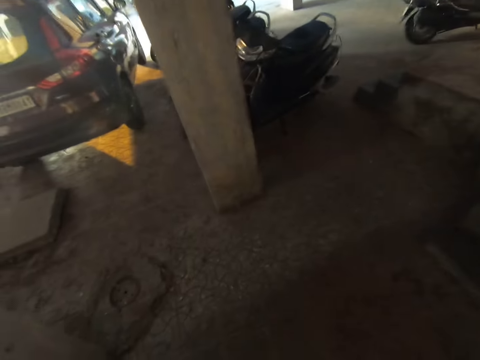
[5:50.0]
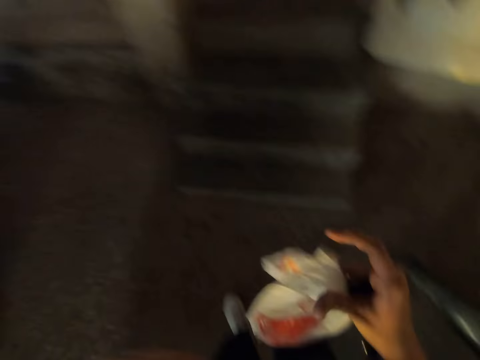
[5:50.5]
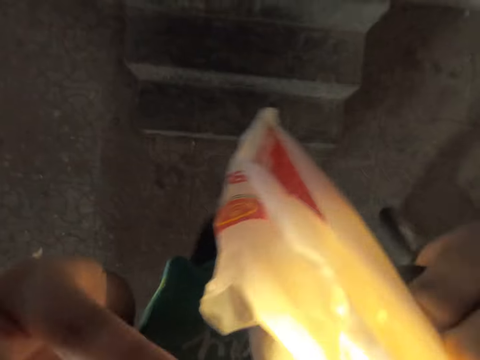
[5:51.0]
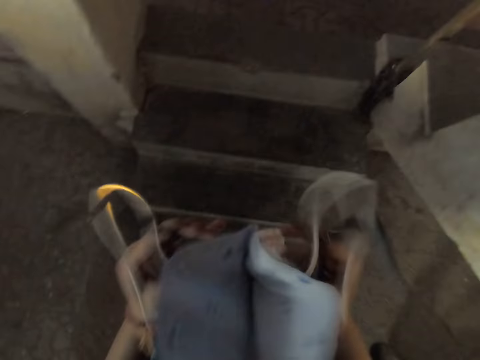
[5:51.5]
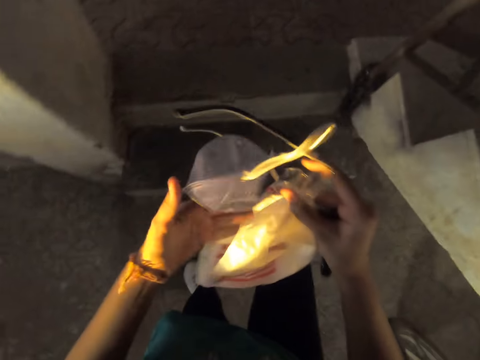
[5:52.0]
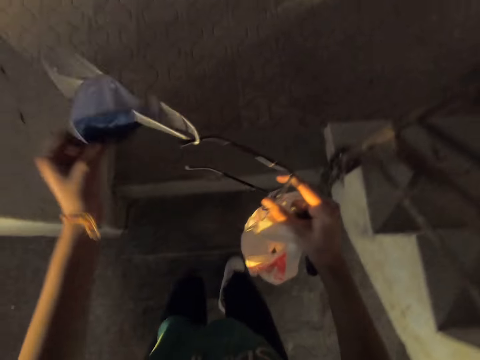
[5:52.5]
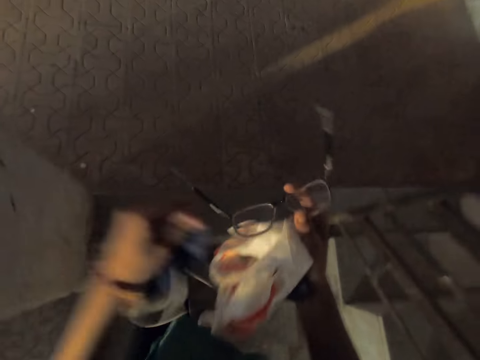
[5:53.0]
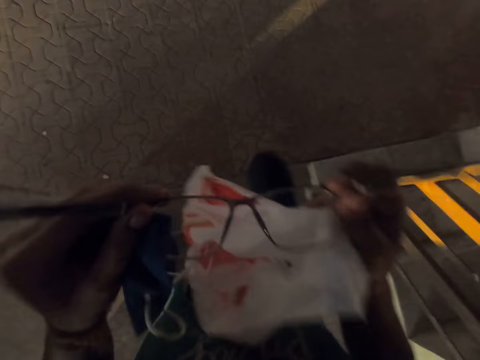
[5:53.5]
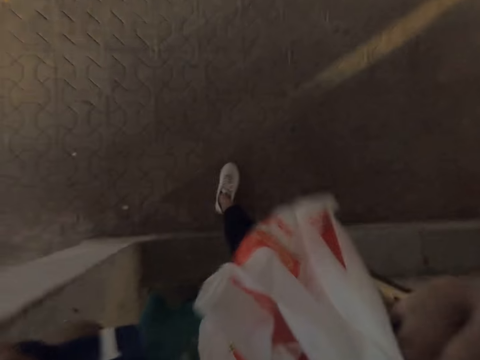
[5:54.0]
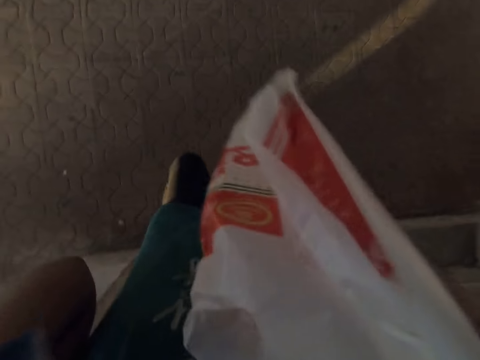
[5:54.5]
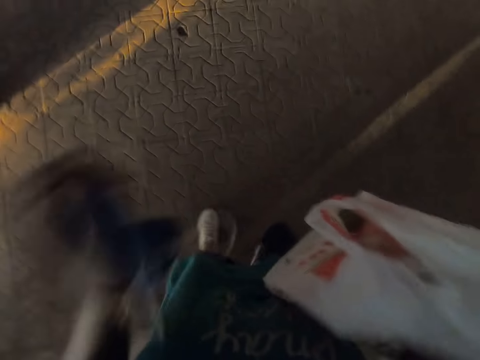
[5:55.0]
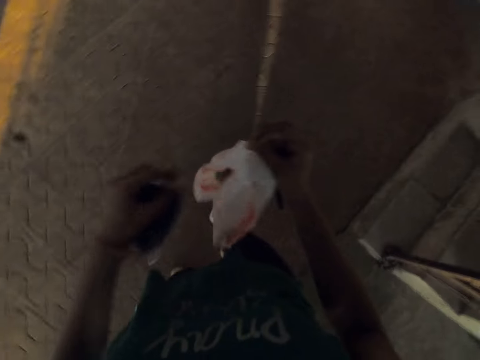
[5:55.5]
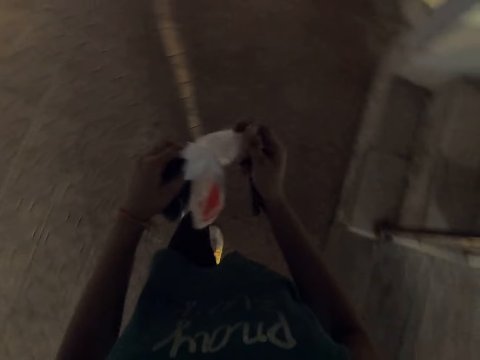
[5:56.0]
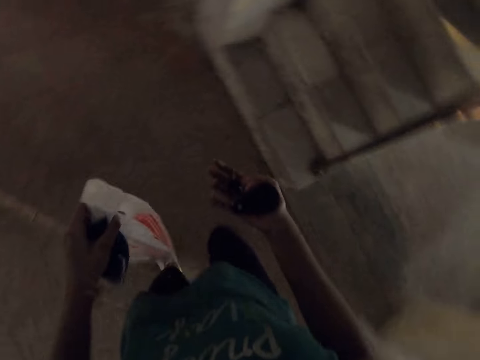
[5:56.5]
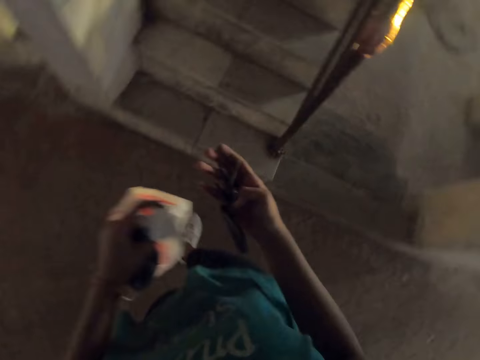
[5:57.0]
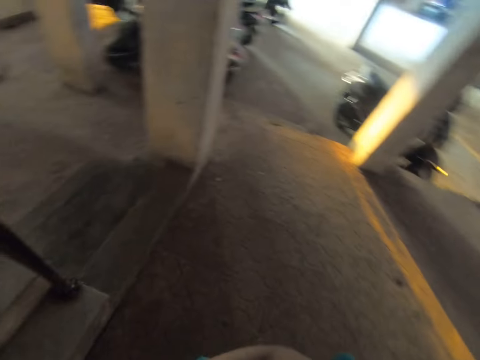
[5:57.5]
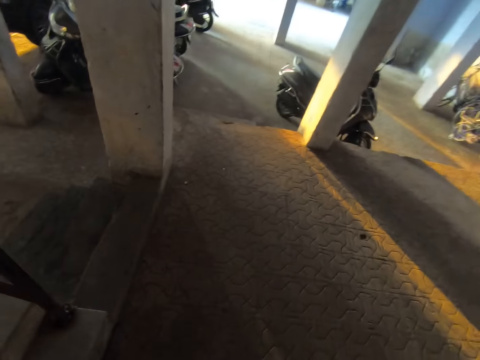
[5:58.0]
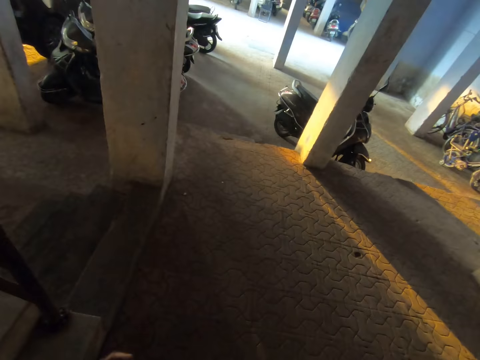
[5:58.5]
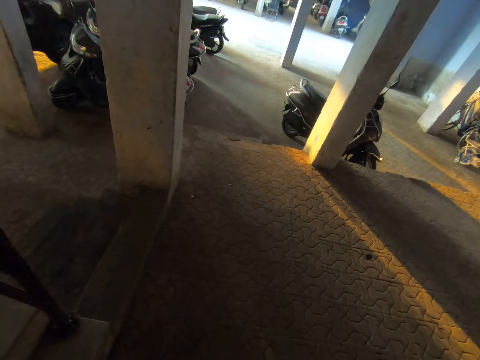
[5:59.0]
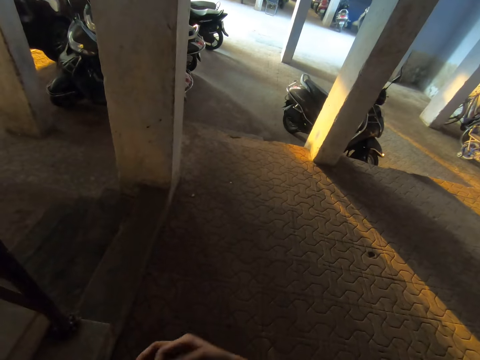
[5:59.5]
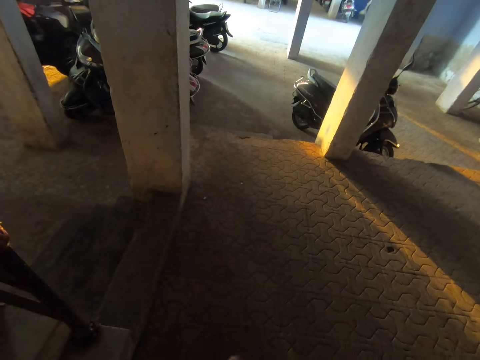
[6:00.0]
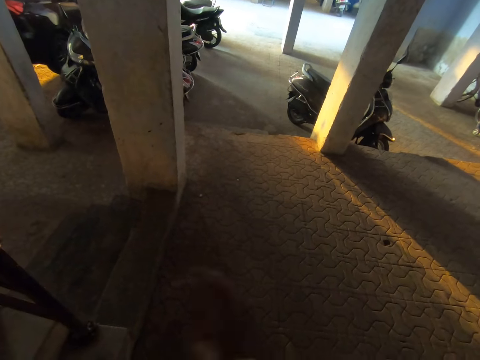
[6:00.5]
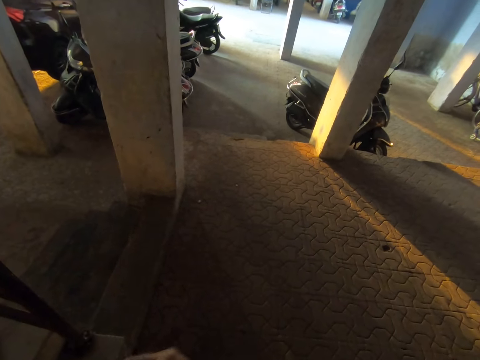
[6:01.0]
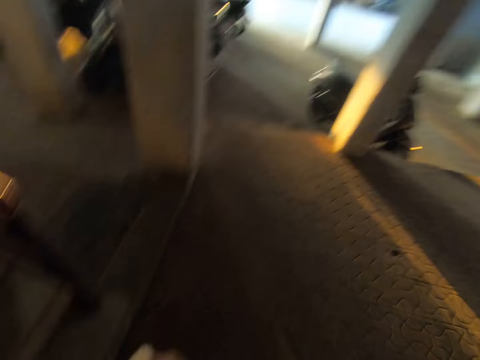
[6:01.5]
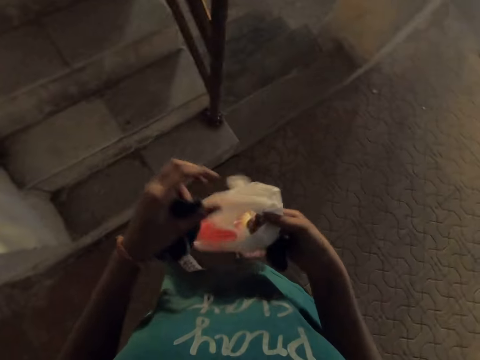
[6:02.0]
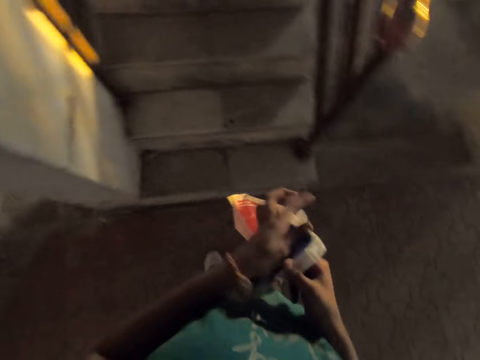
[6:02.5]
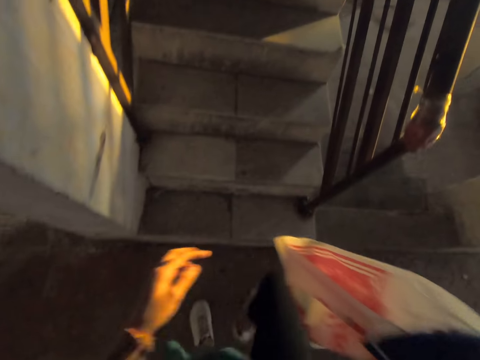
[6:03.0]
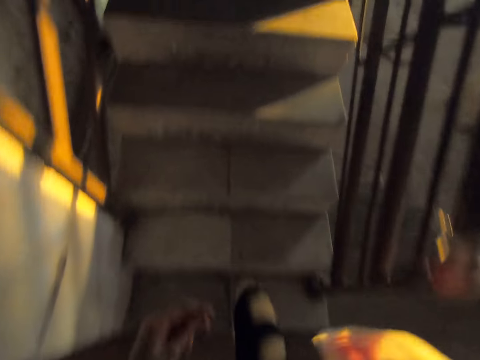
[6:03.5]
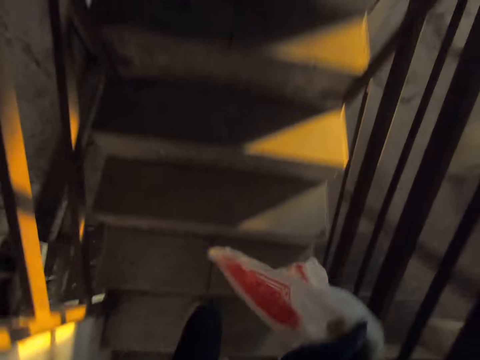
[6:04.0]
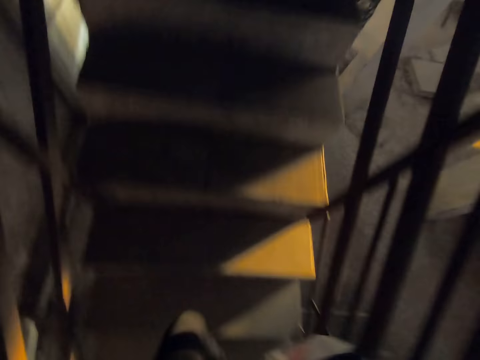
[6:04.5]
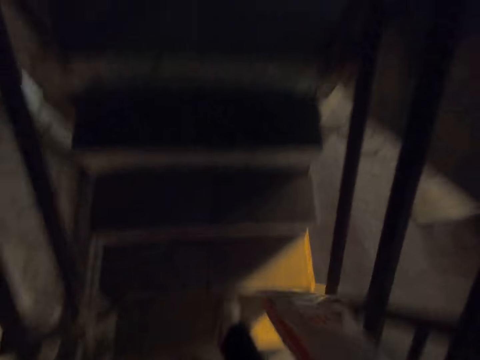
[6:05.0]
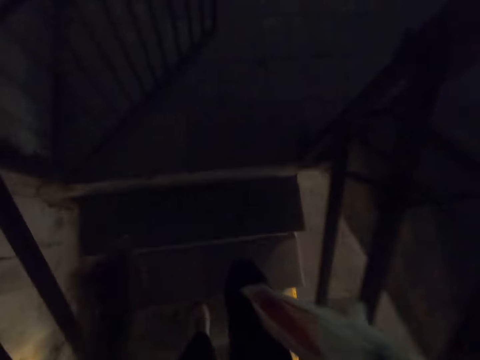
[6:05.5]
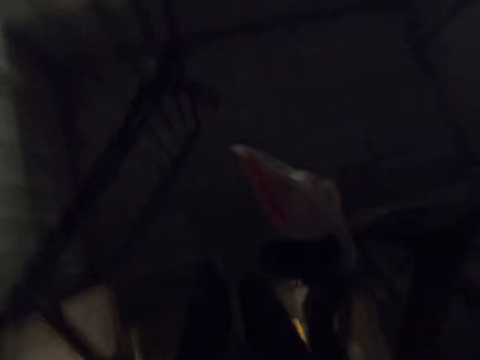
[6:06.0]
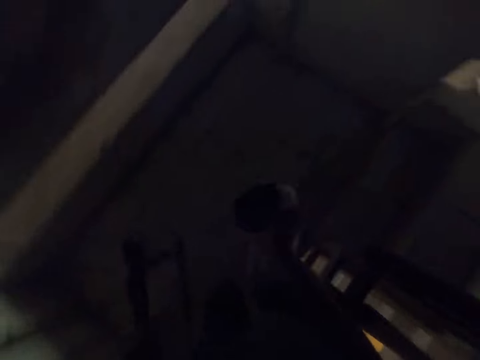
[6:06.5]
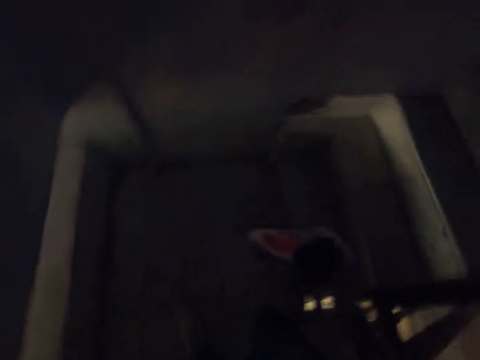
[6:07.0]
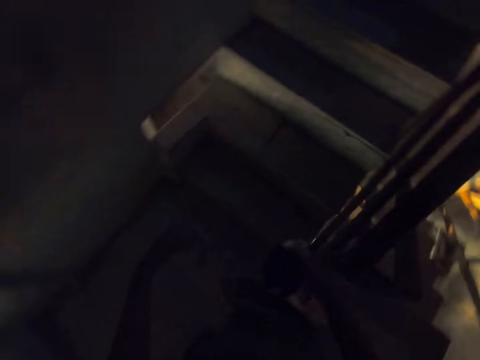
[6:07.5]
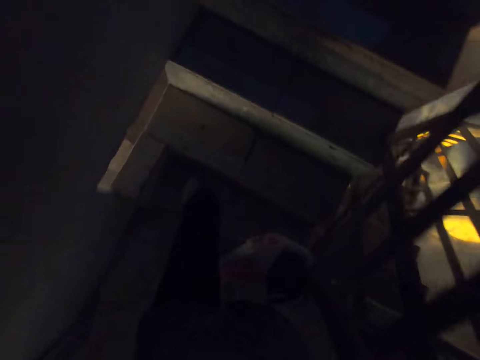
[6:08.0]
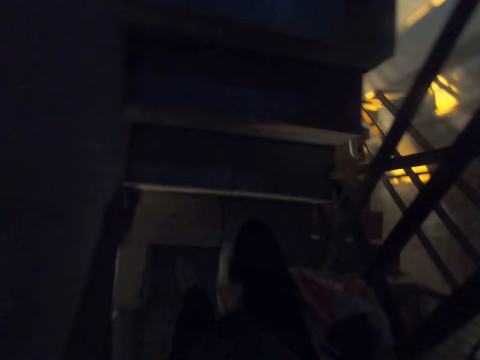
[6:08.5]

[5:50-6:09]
The camera wearer removes a mask and a pair of glasses from her face with her hands. She walks on a staircase. She holds the mask with her left hand. She wears the pair of glasses with her hands. She looks around. She passes the mask from her left hand to her right hand. She walks up the stairs.

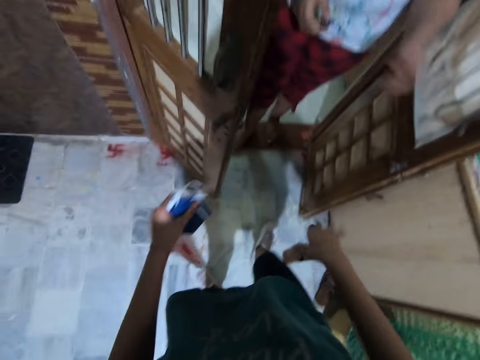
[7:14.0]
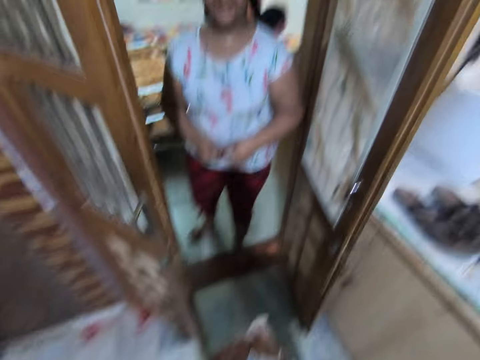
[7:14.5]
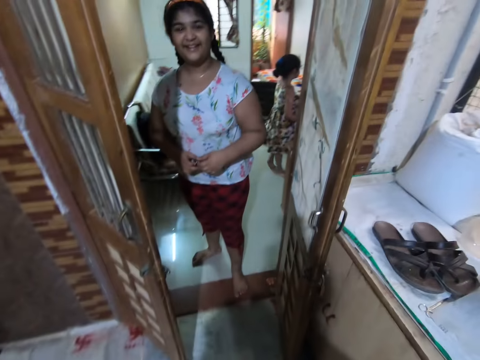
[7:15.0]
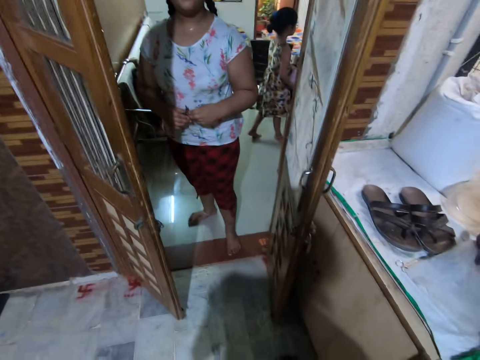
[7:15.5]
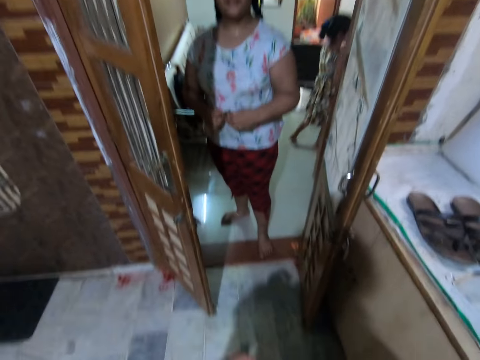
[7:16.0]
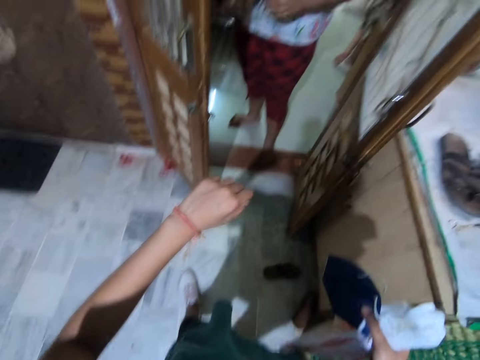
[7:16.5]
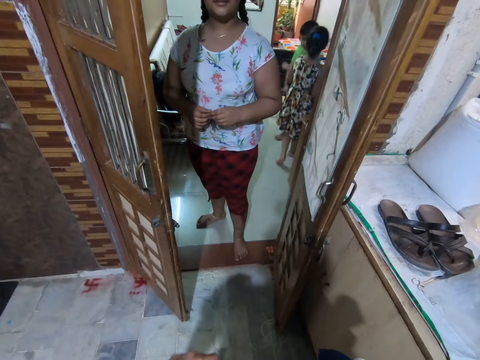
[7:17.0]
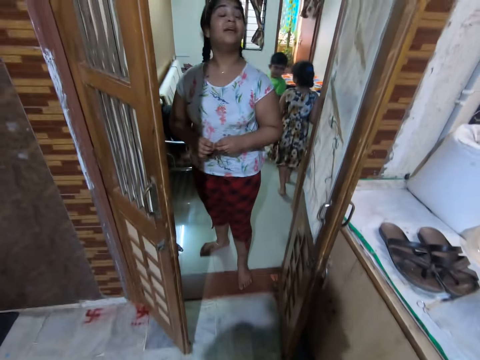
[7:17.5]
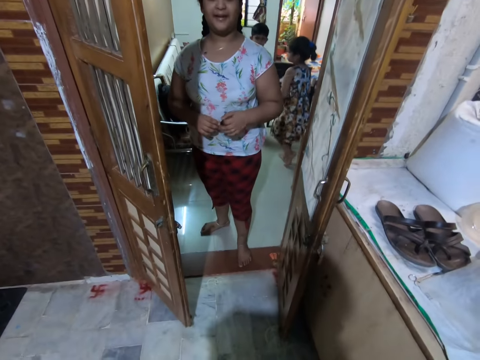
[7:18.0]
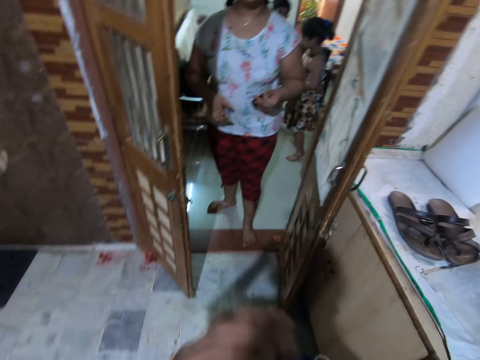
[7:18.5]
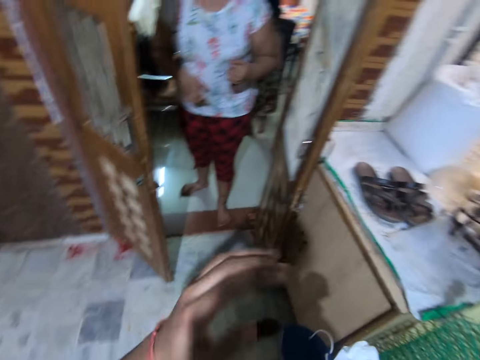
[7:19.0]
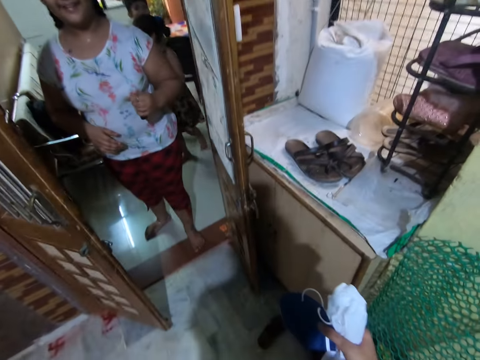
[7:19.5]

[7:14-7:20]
The camera wearer passes the nylon and the mask from her left hand to her right hand. She converses with a woman.

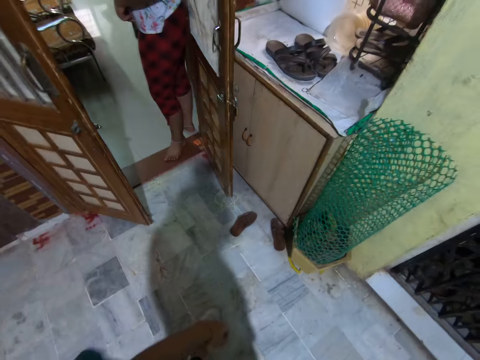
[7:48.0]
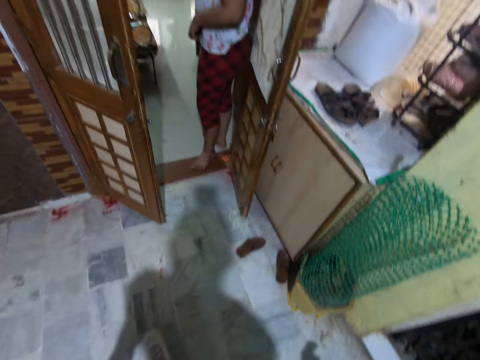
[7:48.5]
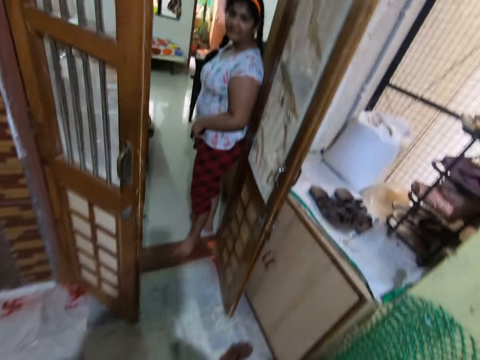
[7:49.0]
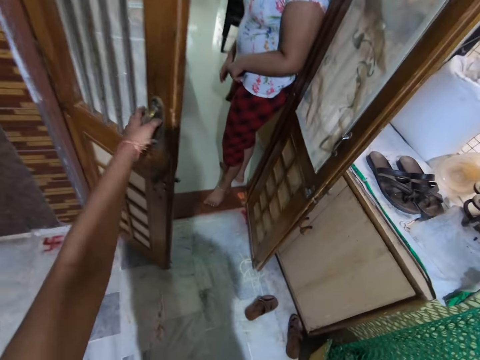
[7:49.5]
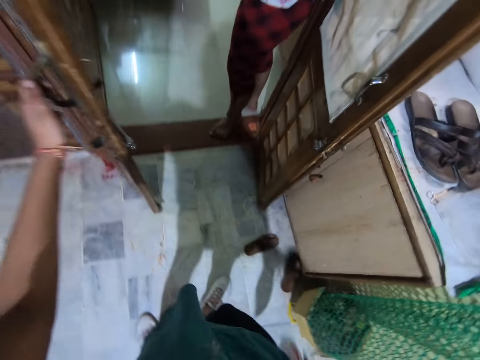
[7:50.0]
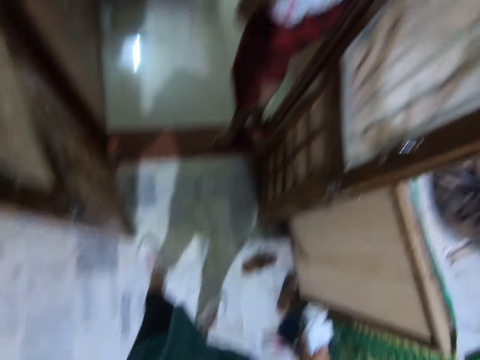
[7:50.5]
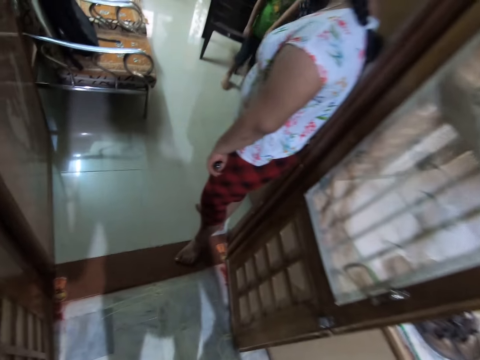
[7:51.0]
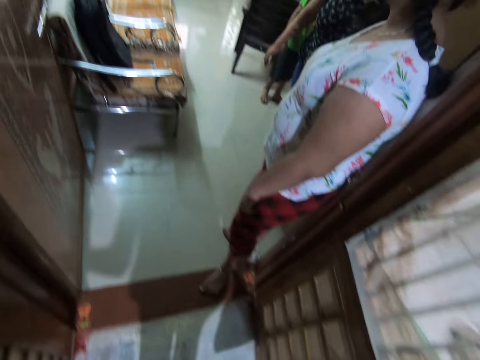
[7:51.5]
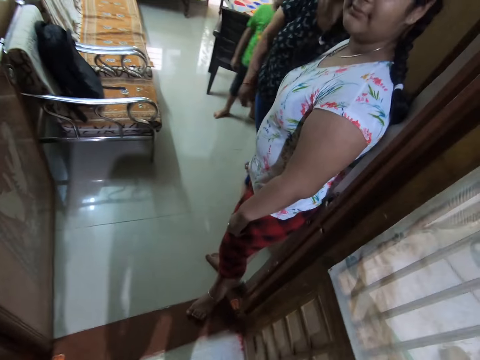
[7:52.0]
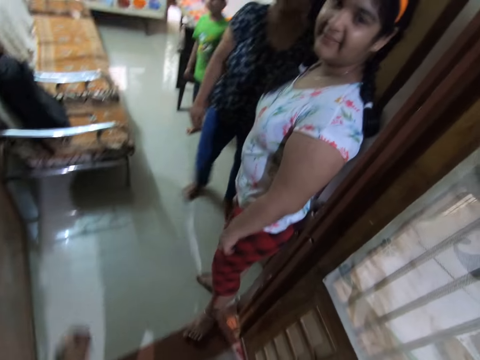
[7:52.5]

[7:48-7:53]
The camera wearer pulls the door with the left hand. She holds the door with her left hand.
